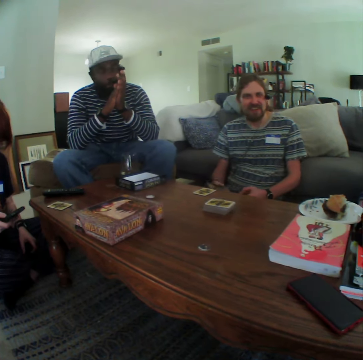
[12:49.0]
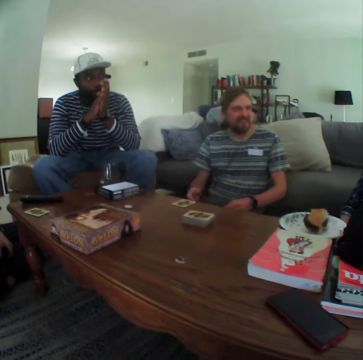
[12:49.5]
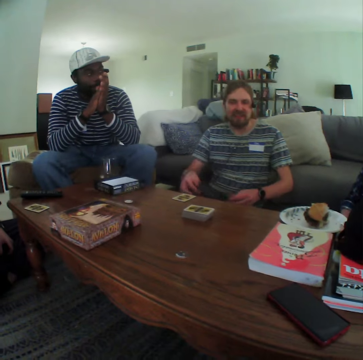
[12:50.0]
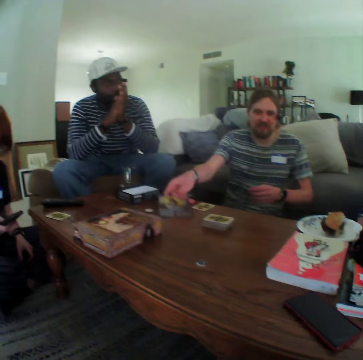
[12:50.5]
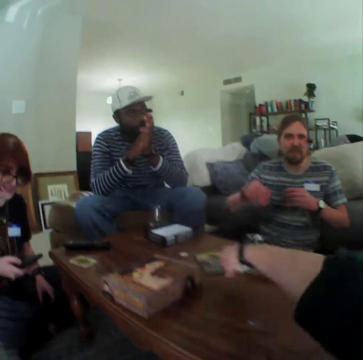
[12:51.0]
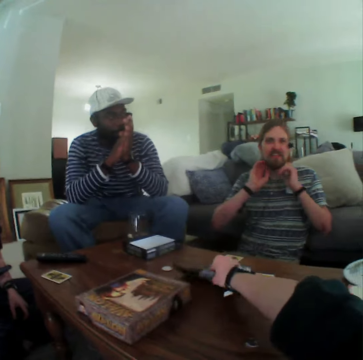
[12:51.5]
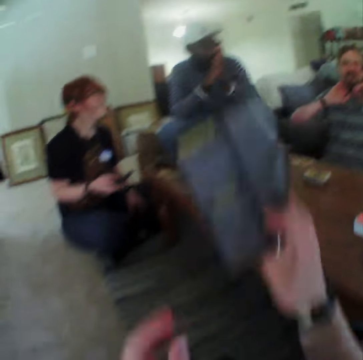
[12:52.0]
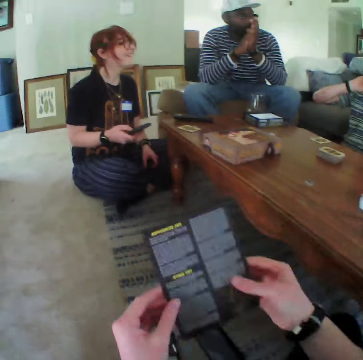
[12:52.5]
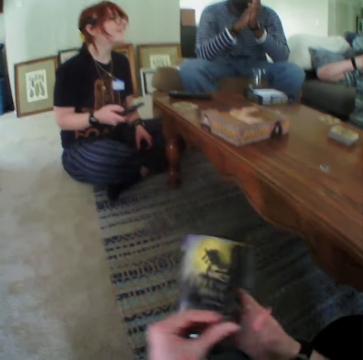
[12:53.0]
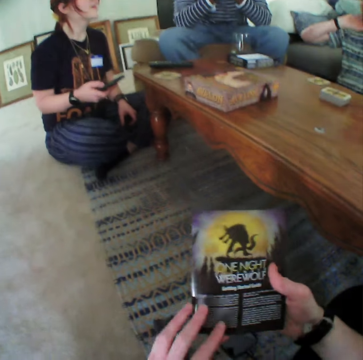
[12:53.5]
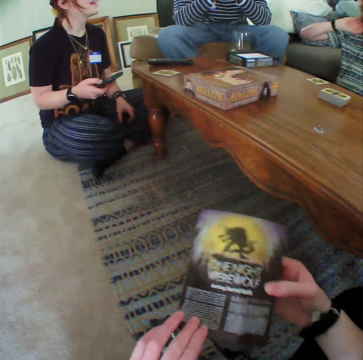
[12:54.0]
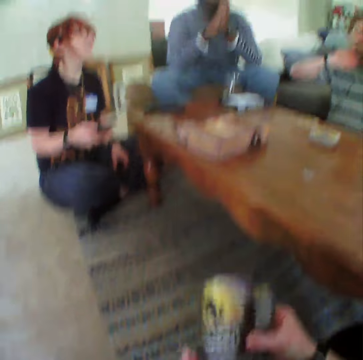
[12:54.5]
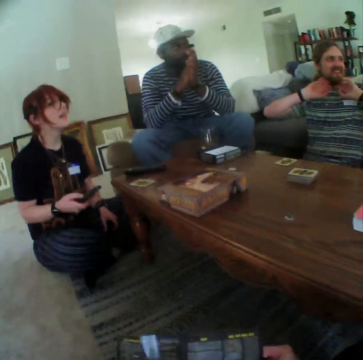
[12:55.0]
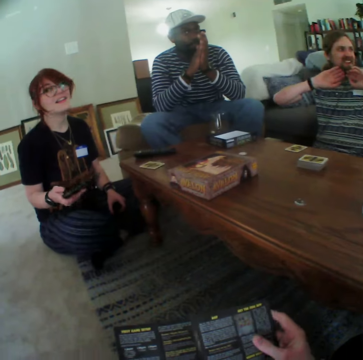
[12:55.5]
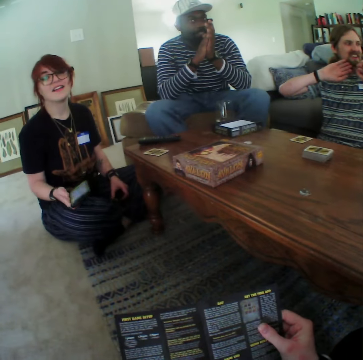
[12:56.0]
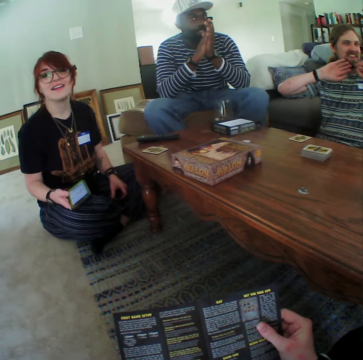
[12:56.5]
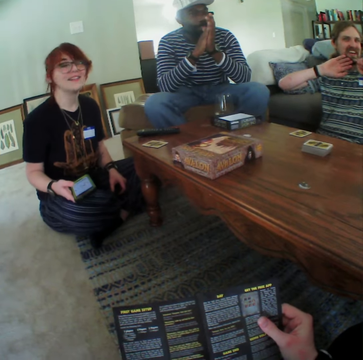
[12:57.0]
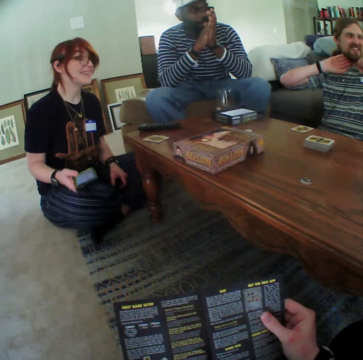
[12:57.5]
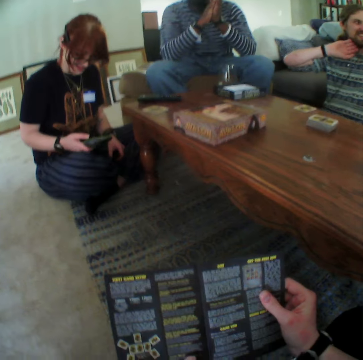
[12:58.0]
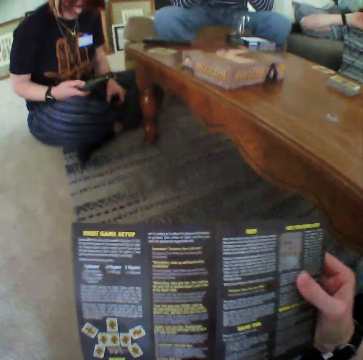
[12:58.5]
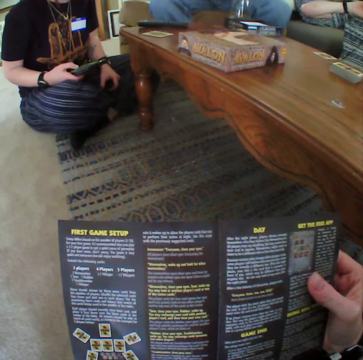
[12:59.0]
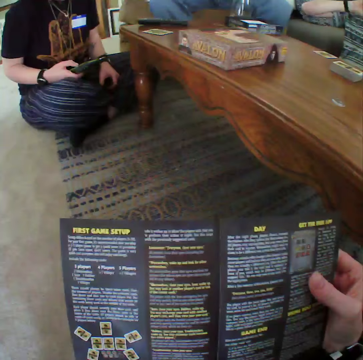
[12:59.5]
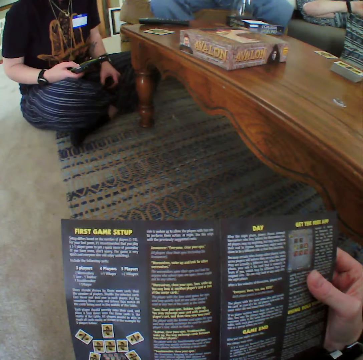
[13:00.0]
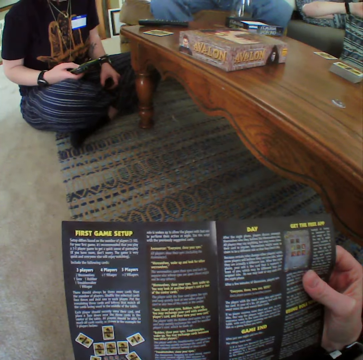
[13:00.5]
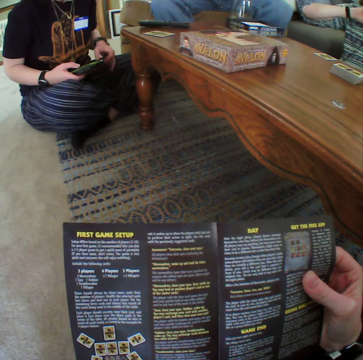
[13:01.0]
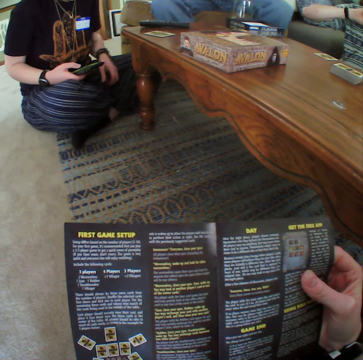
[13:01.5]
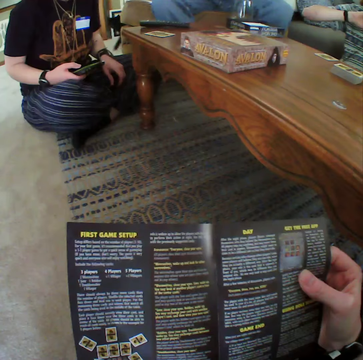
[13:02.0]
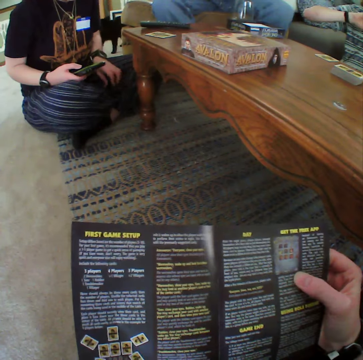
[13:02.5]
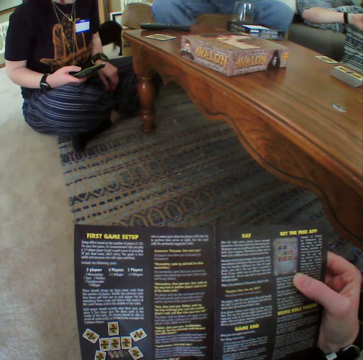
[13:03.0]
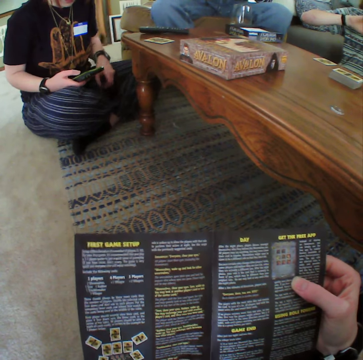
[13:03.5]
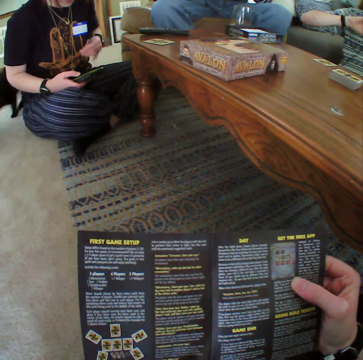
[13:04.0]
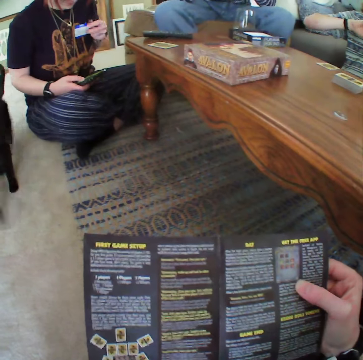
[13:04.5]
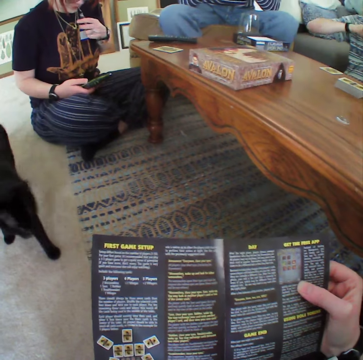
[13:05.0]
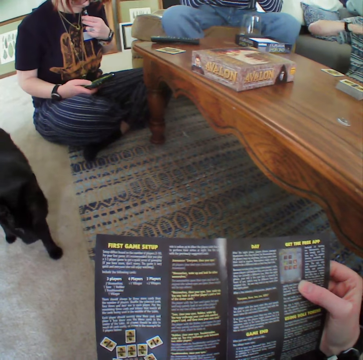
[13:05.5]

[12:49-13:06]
A man puts a card on the table. The camera wearer picks up the pamphlet on the table. They read the pamphlet. A woman dials the phone. The woman moves her hand.

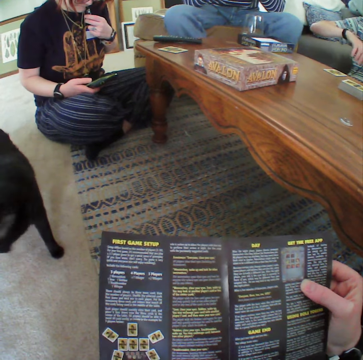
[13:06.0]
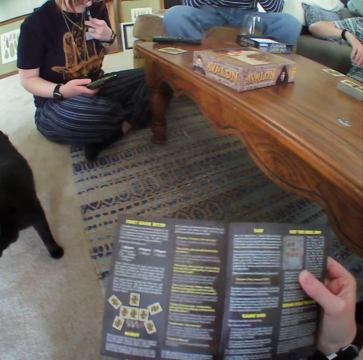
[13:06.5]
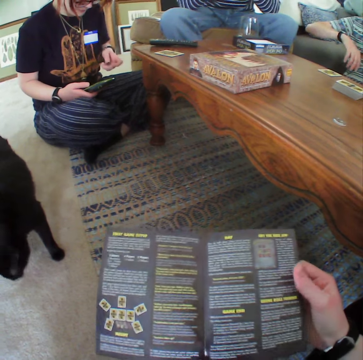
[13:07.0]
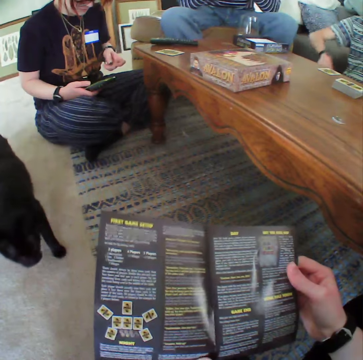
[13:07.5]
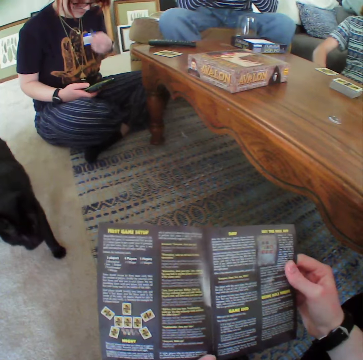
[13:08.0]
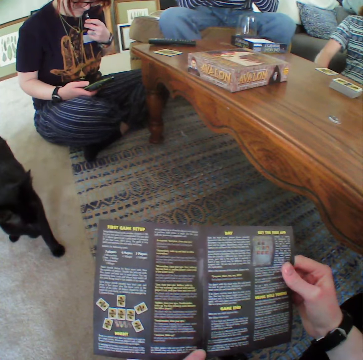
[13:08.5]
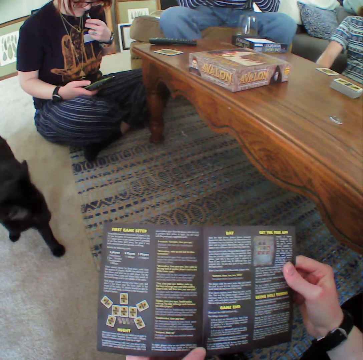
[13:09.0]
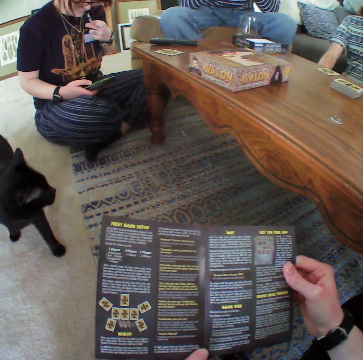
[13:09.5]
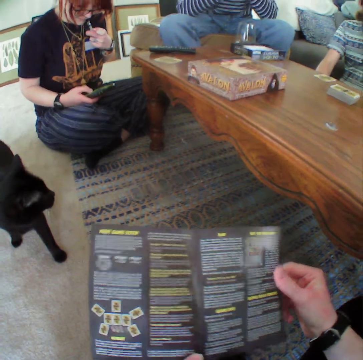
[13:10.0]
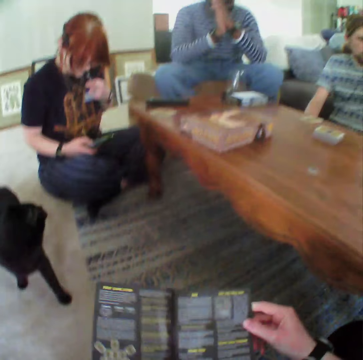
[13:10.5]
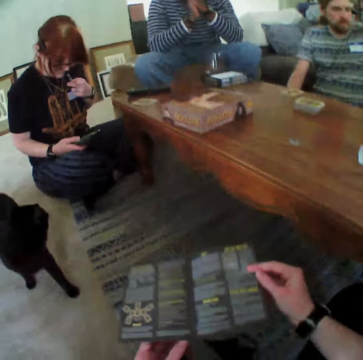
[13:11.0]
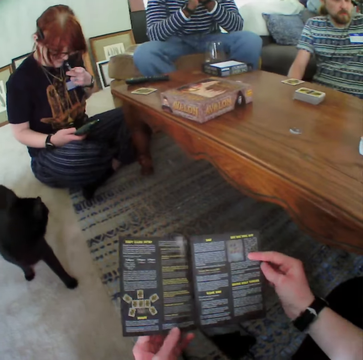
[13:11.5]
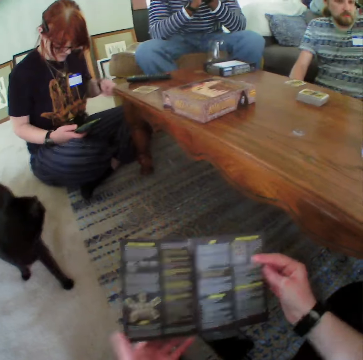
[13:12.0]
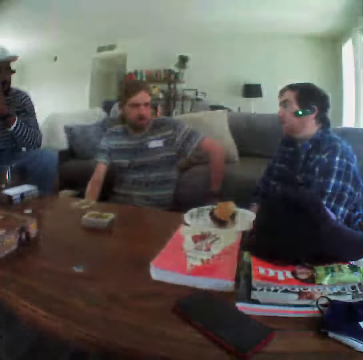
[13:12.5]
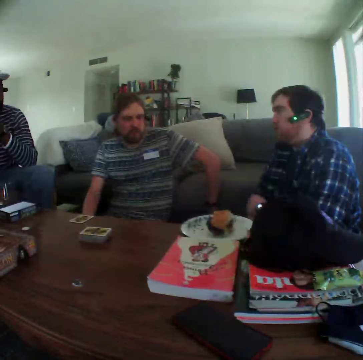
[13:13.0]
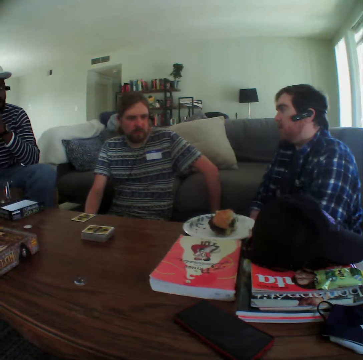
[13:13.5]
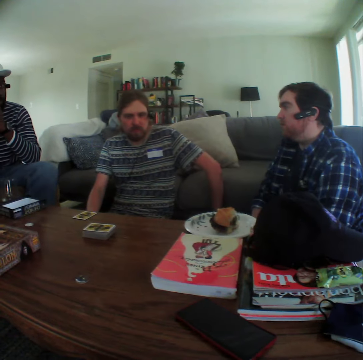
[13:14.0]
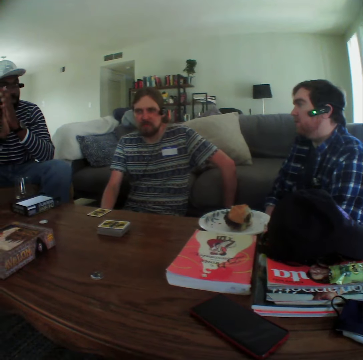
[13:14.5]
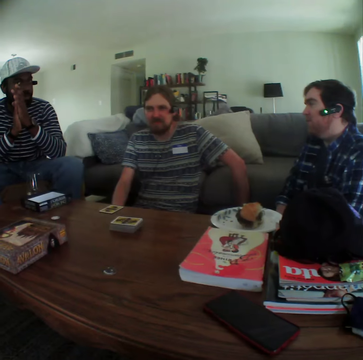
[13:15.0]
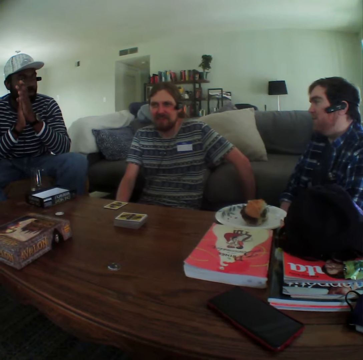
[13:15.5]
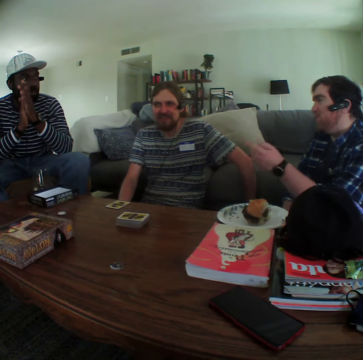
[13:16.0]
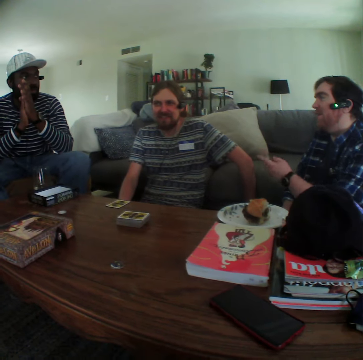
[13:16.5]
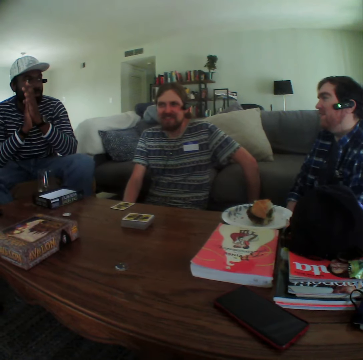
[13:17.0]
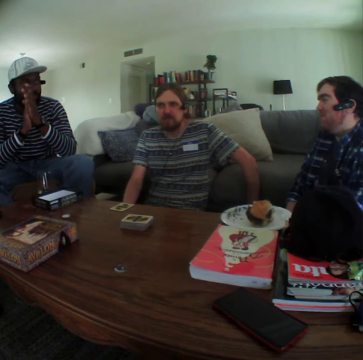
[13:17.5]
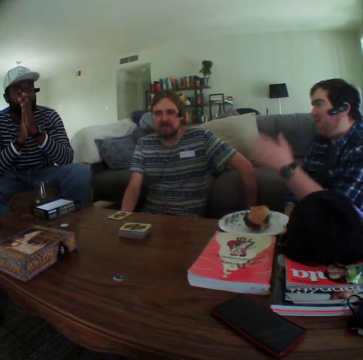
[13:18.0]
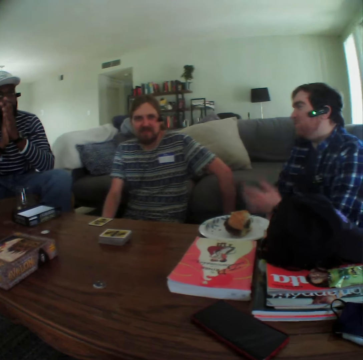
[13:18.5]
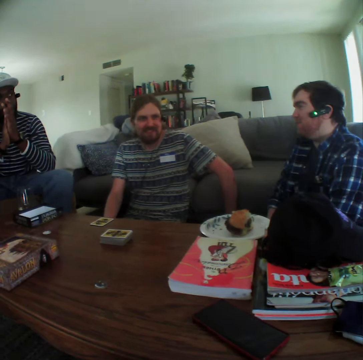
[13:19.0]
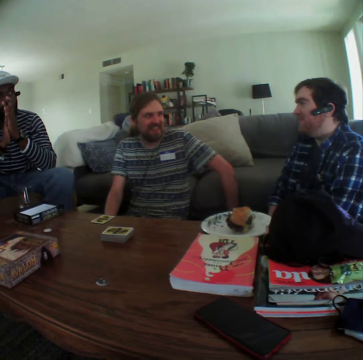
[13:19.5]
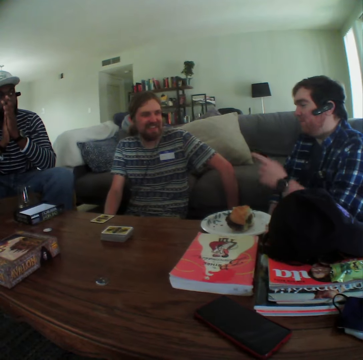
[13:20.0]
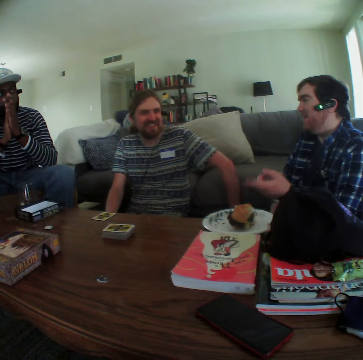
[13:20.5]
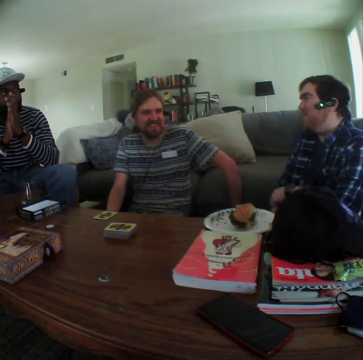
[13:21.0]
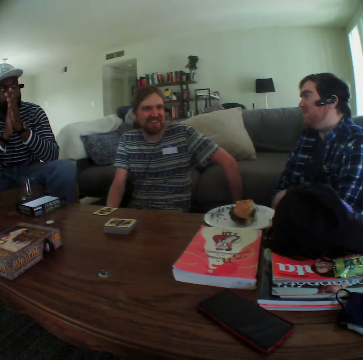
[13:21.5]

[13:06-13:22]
A man moves his hand. A woman moves her hand. Another man moves his hand. The other man gestures with his hand.

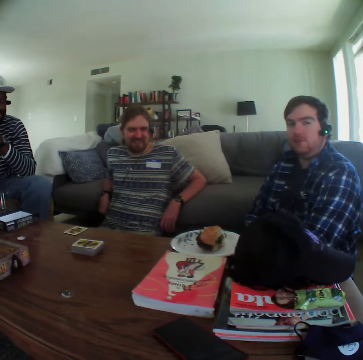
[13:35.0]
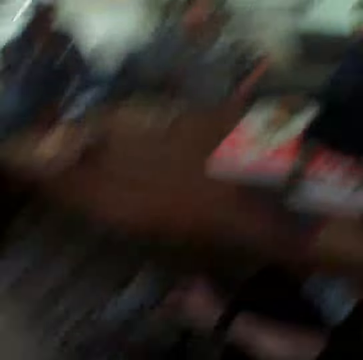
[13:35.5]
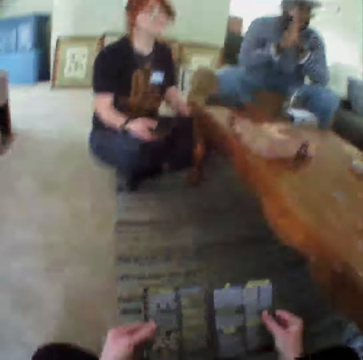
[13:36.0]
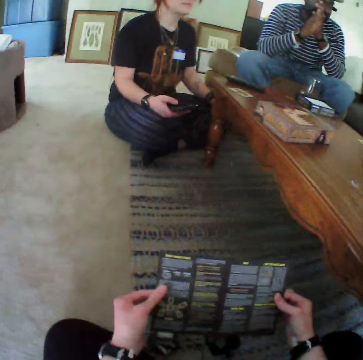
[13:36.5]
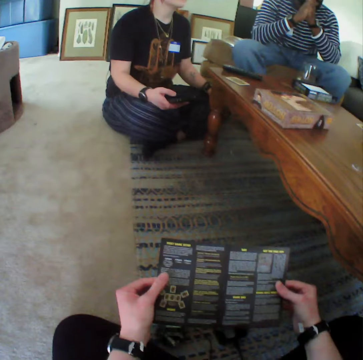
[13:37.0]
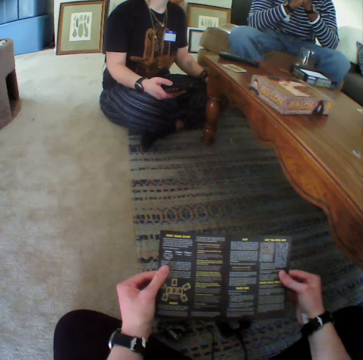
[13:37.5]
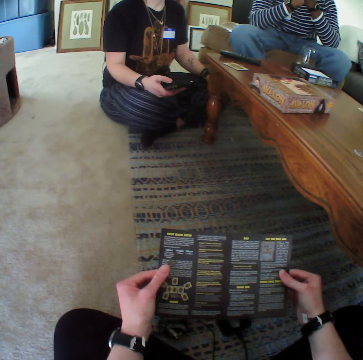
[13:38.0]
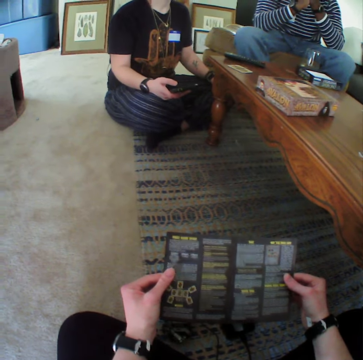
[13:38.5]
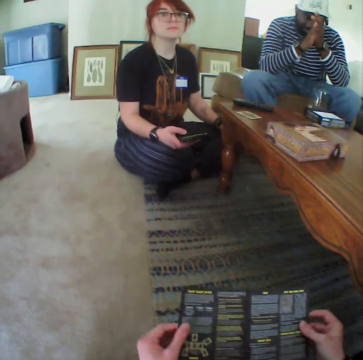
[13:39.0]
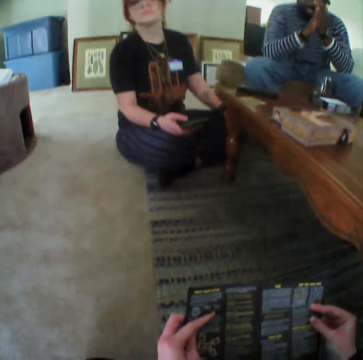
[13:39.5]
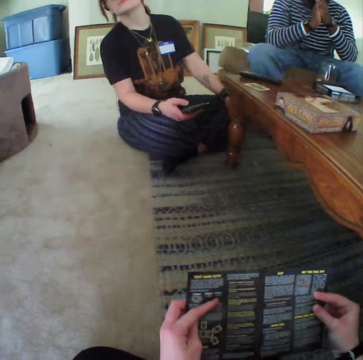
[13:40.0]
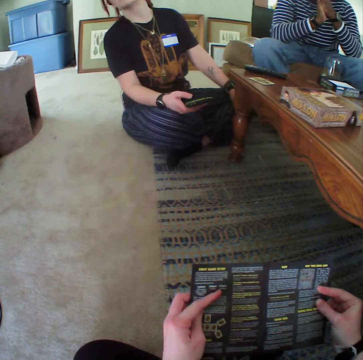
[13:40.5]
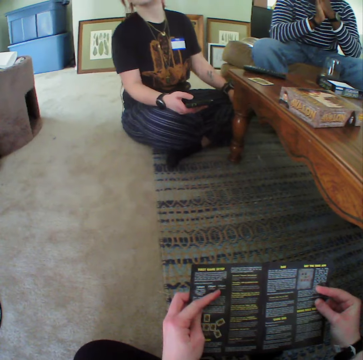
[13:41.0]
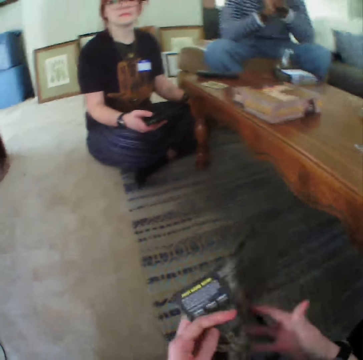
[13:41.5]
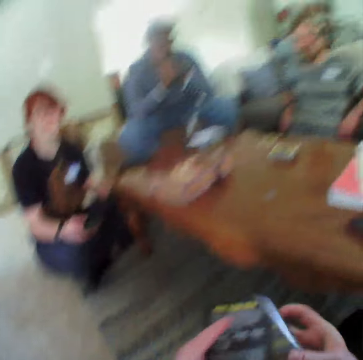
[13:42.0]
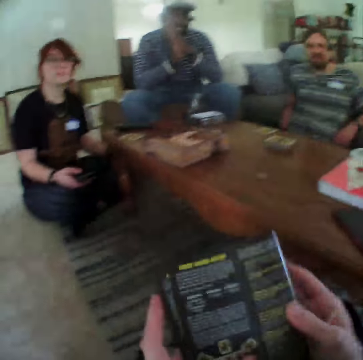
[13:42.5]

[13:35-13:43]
The camera wearer reads the booklet.
